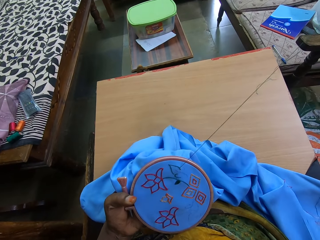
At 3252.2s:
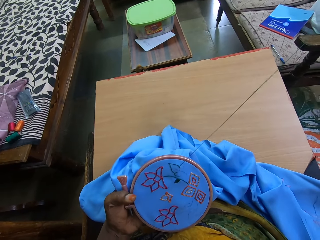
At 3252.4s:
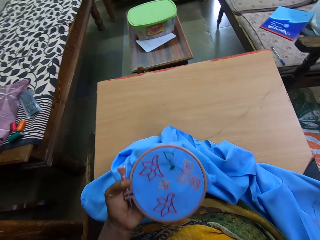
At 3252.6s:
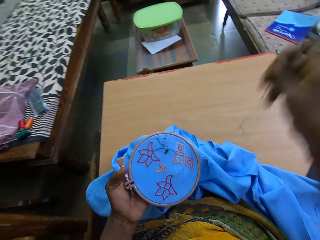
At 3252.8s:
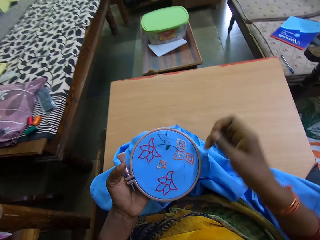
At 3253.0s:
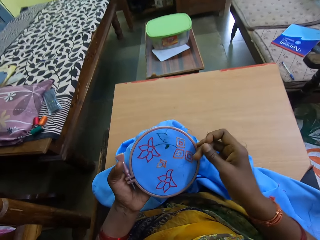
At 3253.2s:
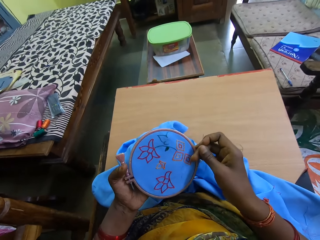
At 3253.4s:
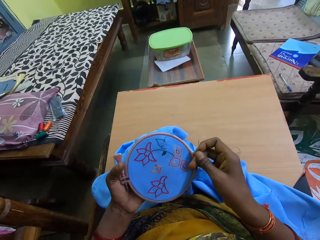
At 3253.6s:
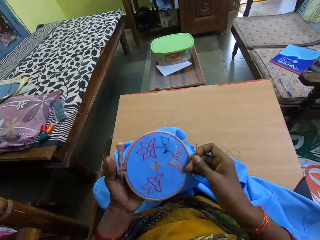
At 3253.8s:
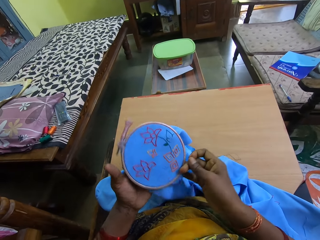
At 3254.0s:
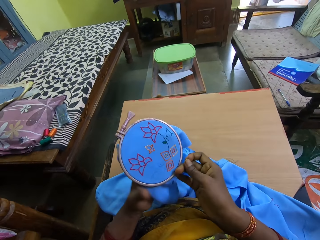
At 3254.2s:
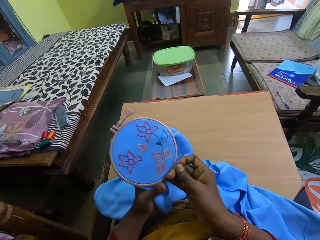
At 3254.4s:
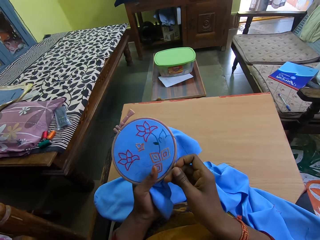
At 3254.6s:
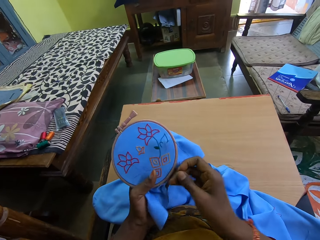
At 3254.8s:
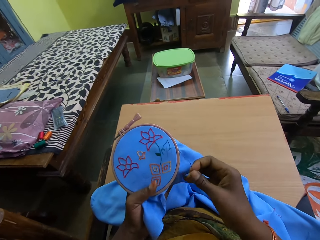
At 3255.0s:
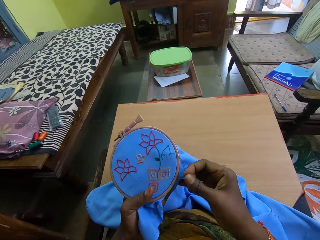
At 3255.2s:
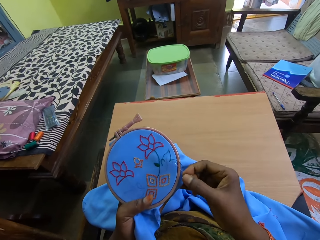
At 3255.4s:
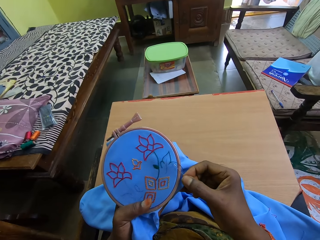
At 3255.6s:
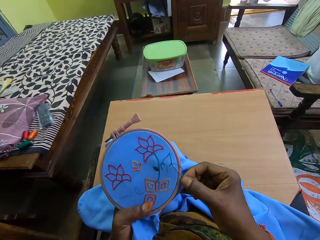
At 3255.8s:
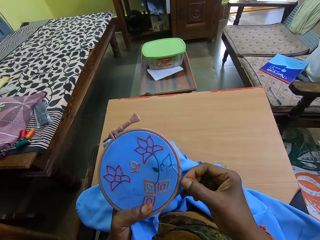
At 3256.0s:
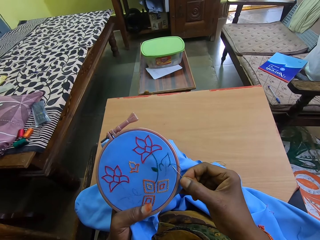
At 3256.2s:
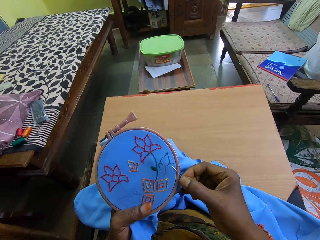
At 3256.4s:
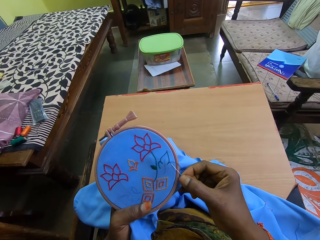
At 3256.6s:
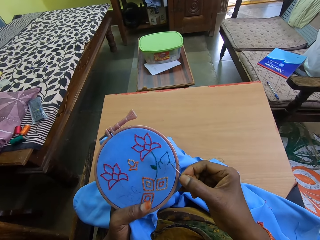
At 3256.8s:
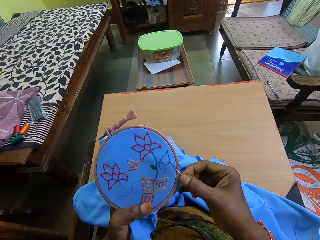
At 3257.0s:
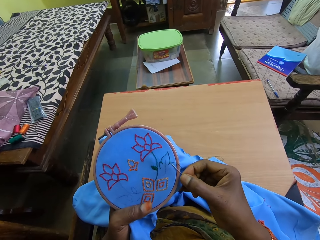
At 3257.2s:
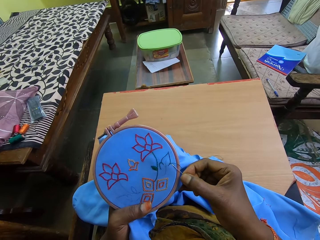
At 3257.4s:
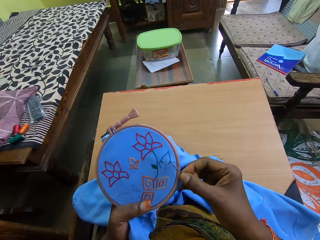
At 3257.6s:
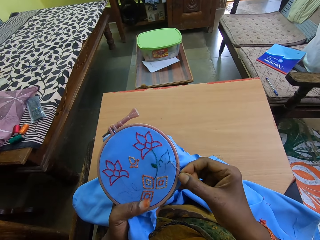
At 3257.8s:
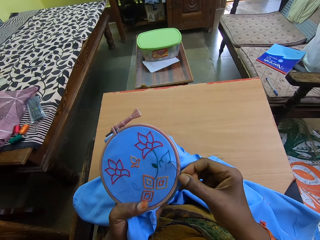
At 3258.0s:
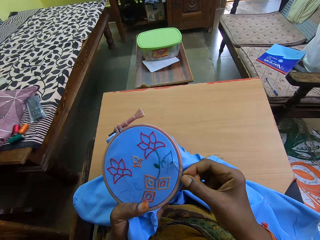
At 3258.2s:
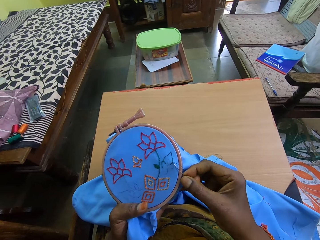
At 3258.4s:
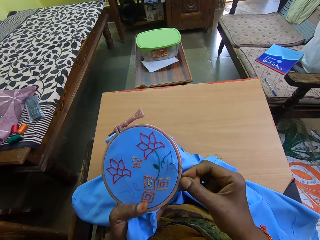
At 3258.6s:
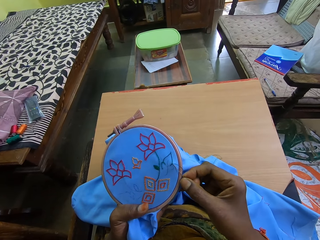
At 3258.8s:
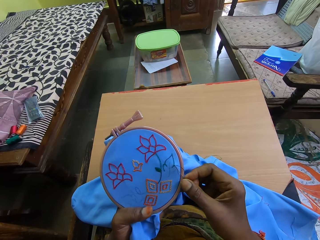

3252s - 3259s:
The camera wearer turns the embroidery hoop with both hands.

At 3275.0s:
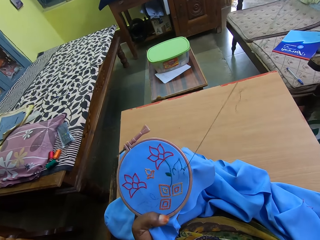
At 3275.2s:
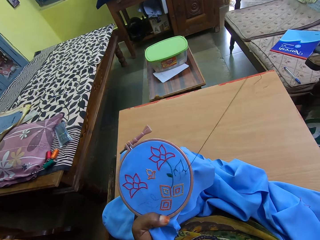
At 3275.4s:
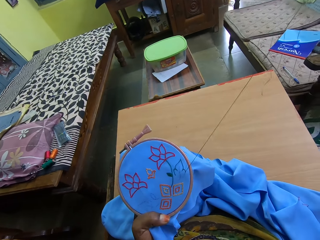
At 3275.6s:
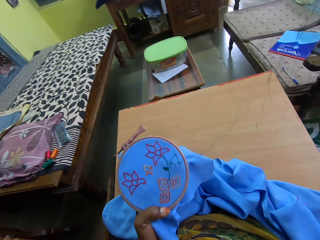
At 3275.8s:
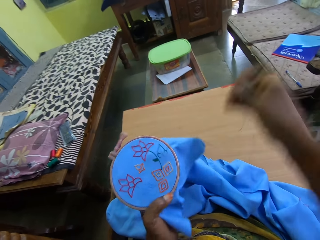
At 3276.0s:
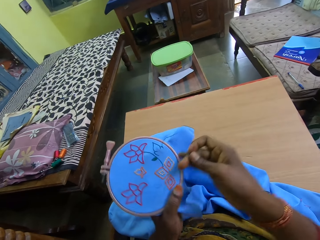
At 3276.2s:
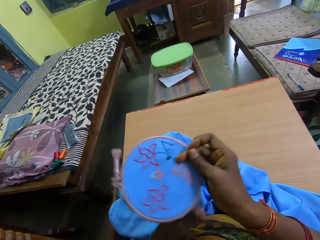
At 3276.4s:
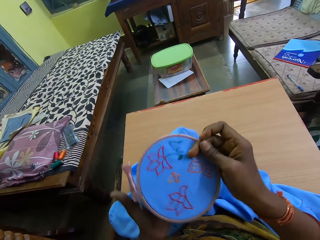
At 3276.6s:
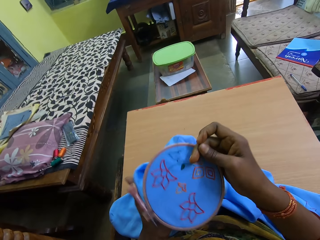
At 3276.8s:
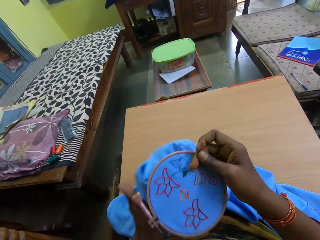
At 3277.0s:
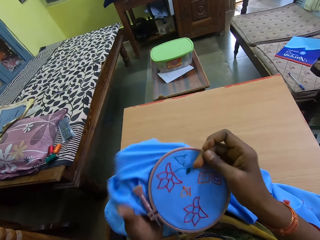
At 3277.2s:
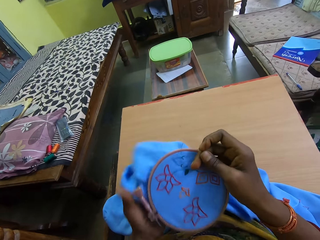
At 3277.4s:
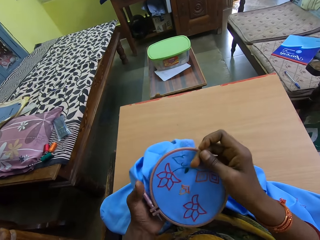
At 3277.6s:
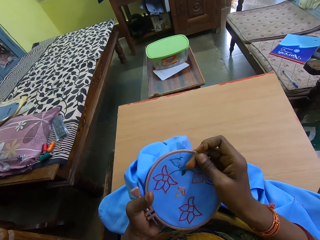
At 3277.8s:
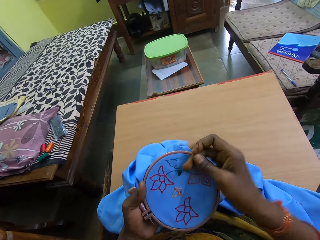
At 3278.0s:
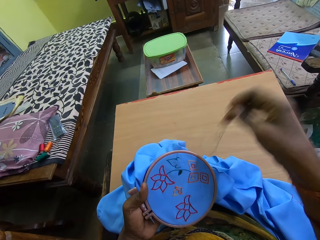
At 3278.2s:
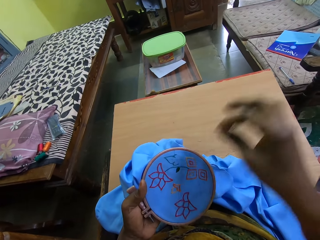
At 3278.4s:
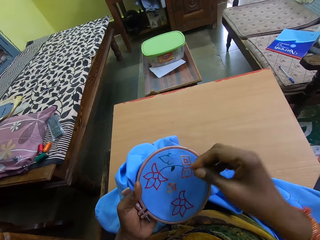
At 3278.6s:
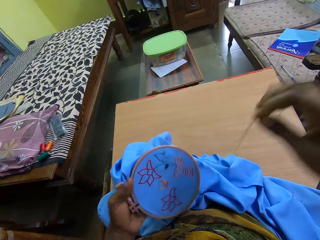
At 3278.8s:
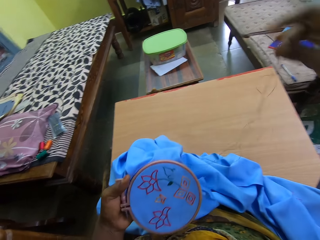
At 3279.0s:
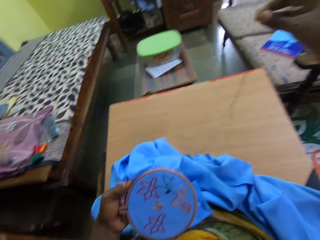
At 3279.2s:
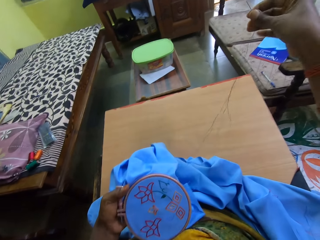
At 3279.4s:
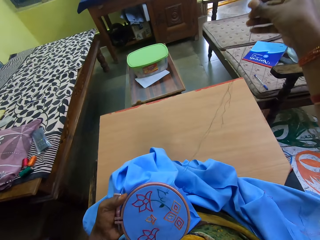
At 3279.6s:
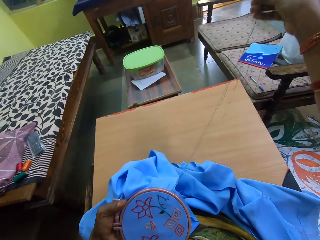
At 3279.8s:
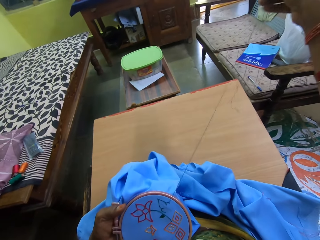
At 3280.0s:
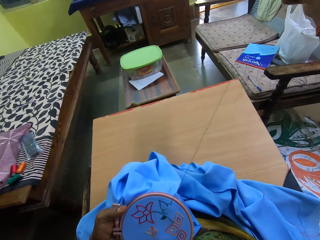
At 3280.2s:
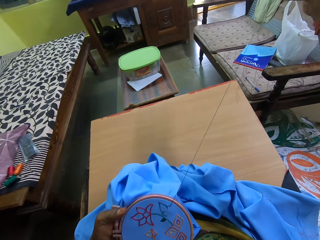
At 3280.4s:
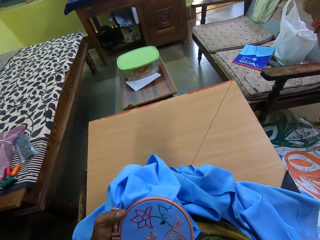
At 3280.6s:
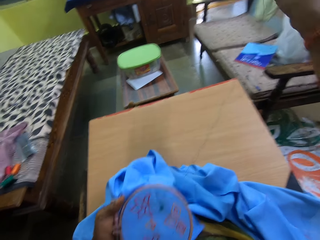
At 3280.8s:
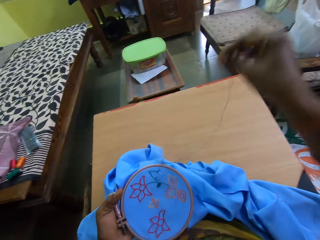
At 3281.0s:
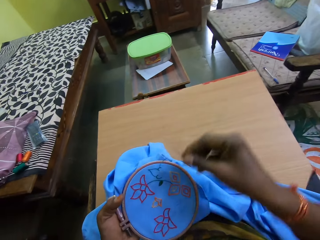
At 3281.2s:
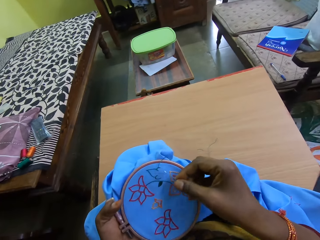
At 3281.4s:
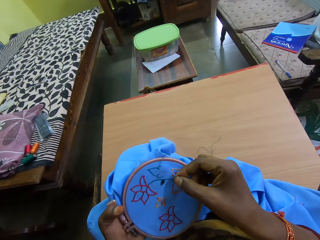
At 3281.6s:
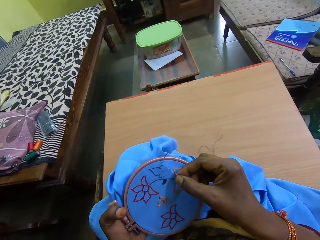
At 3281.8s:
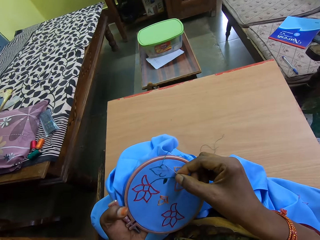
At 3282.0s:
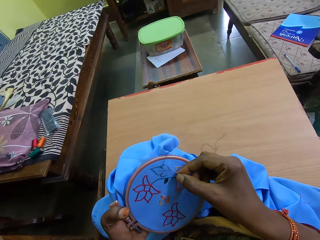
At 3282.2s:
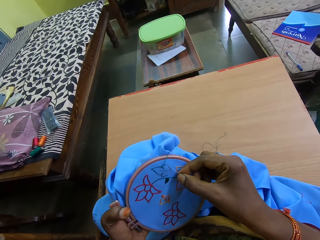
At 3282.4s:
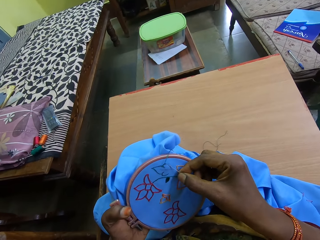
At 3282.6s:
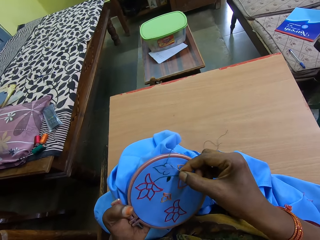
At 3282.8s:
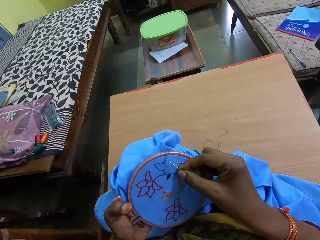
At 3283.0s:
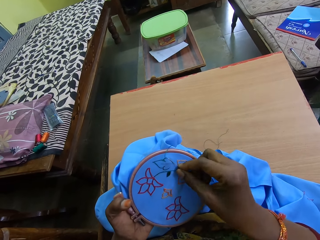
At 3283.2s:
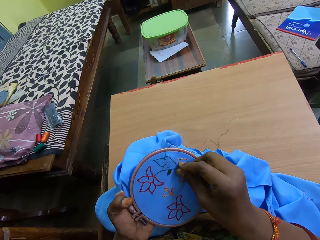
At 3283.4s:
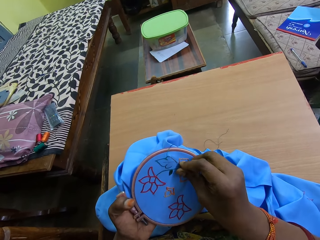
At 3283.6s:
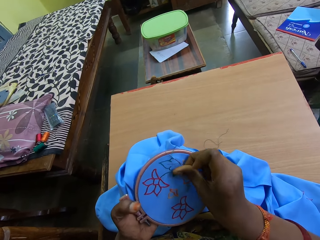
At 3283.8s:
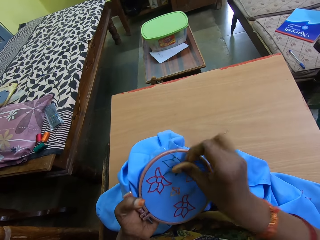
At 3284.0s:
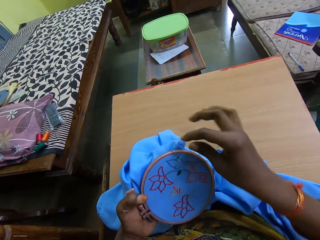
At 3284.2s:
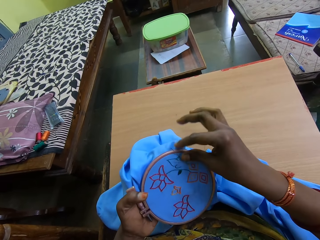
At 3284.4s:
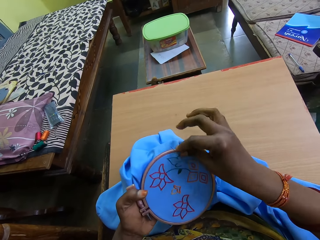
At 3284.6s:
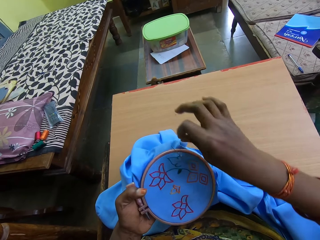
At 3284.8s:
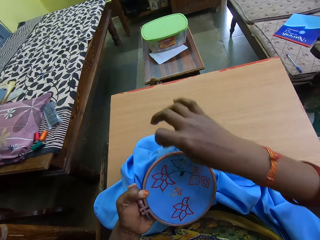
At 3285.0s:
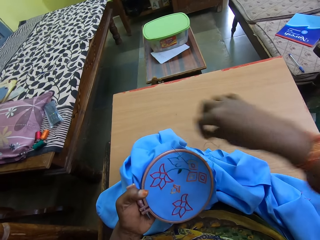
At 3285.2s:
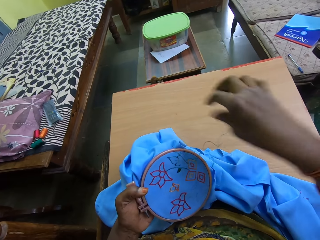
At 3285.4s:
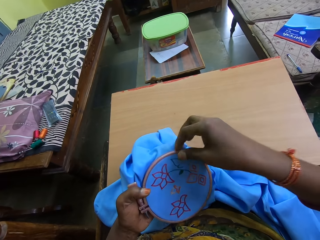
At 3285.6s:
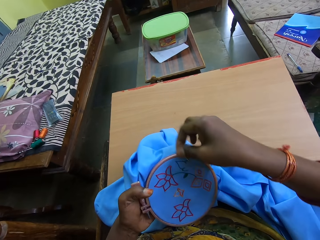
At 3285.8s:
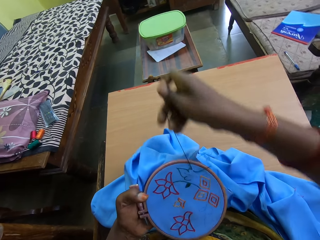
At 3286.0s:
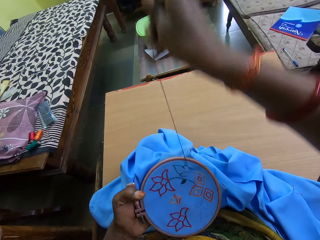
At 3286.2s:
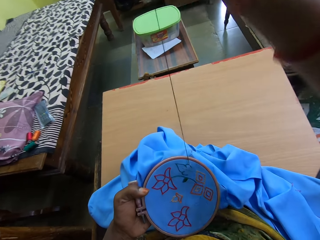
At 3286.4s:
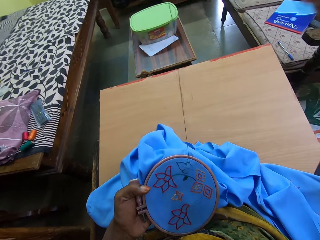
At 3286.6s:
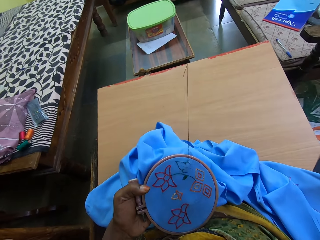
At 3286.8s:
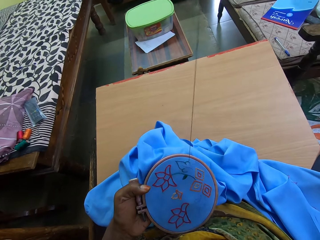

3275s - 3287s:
The camera wearer adjusts the embroidery in her left hand. She sews the embroidery with the needle and the thread in her right hand. She stretches the sewing thread.

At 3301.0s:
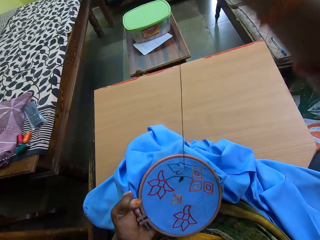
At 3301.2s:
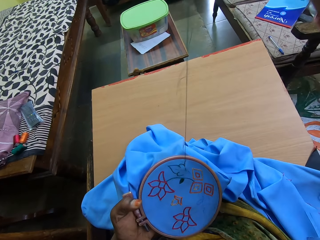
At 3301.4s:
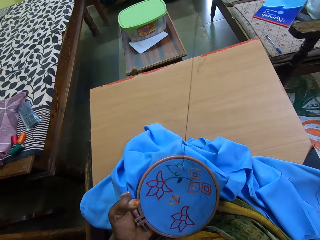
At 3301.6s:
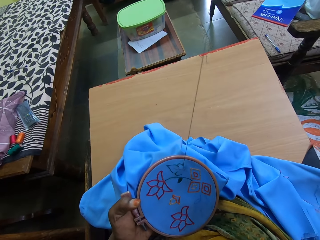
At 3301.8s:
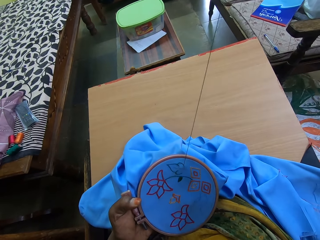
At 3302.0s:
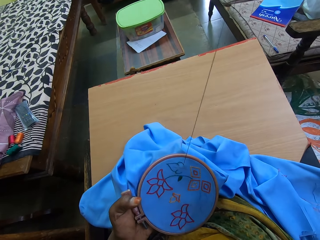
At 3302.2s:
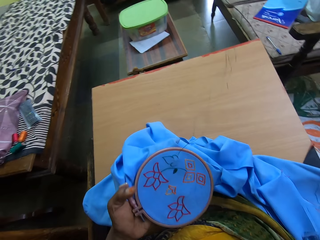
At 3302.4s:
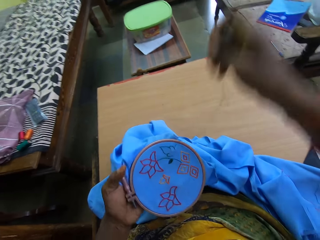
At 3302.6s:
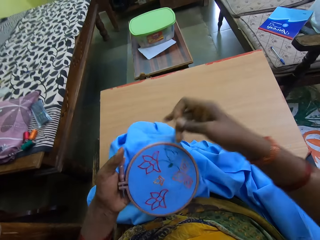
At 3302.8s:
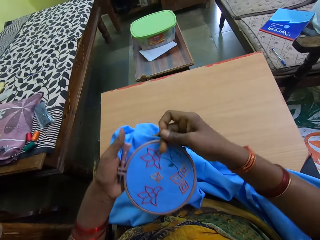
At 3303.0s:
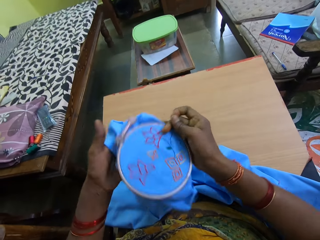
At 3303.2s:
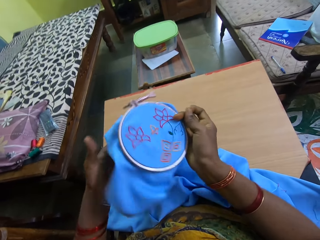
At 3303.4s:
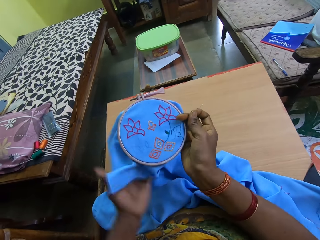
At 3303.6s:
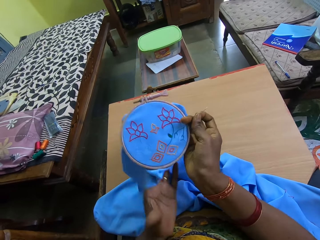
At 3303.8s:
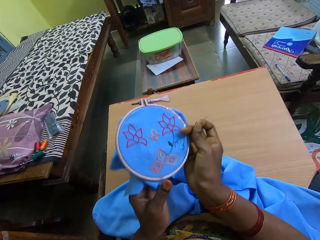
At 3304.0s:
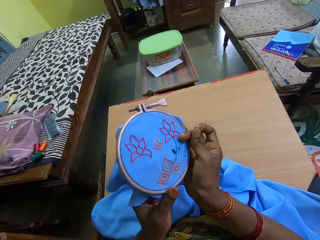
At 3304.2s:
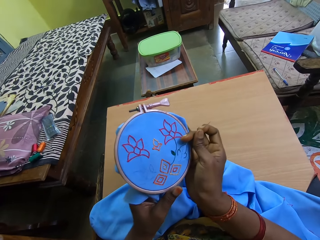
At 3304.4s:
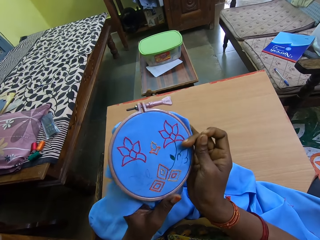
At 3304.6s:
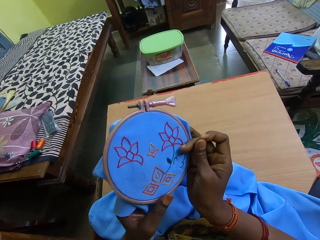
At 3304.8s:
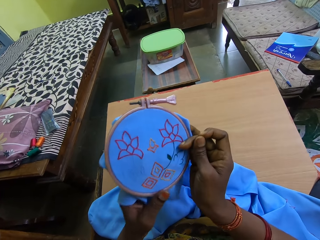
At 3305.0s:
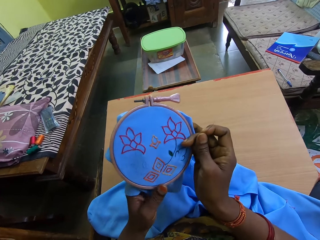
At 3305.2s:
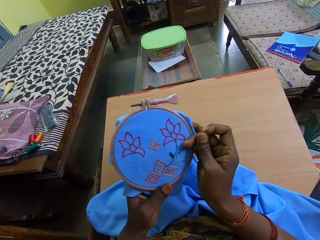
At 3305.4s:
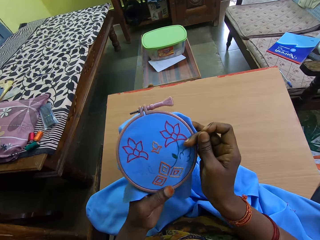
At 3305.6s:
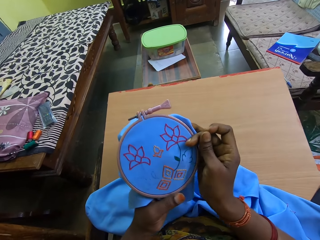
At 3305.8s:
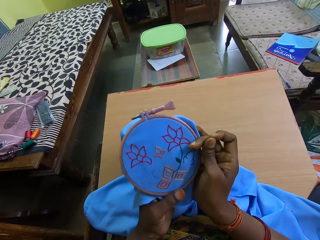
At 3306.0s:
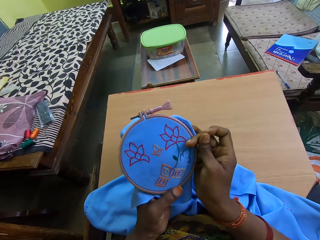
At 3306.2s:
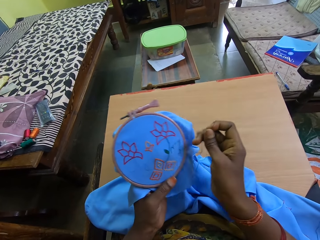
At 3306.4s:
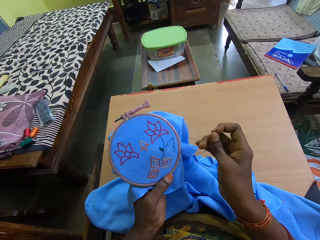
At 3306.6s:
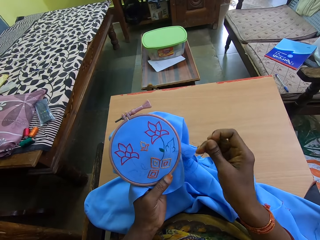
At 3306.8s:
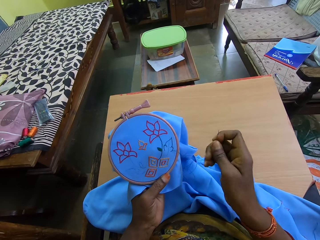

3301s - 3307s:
The camera wearer rotates the fabric. She adjusts the embroidery with her left hand and holds the embroidery with her right hand. She looks at the fabric.
